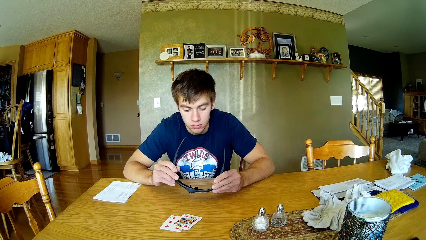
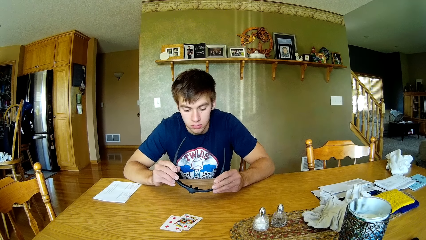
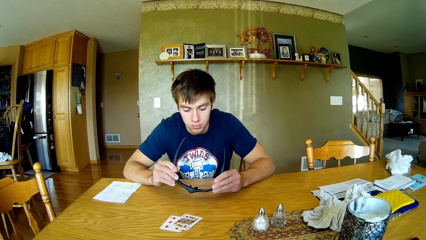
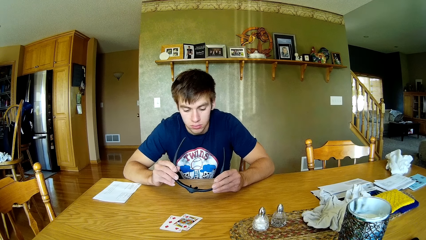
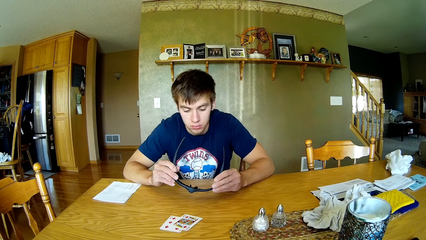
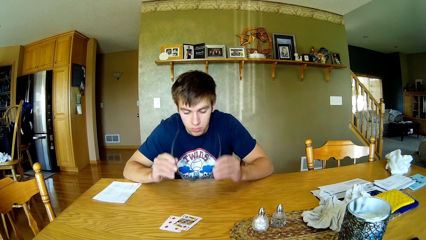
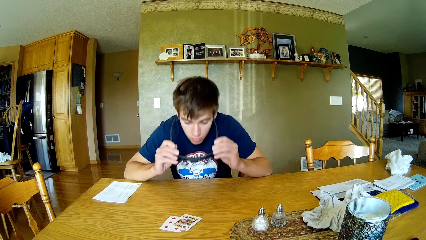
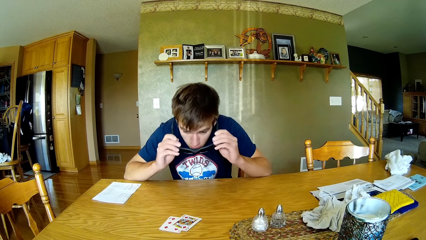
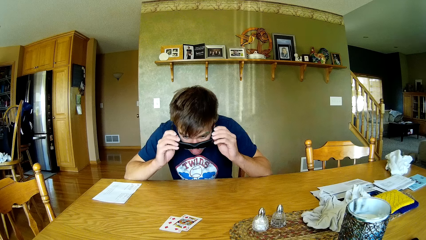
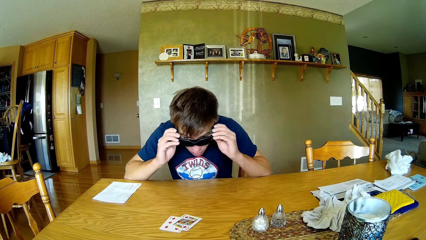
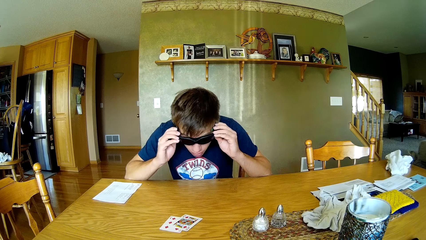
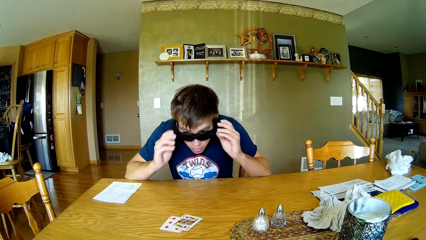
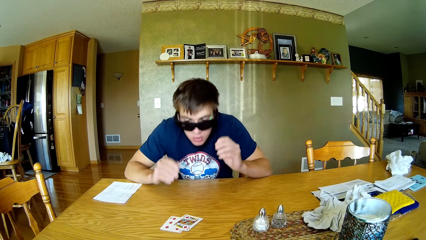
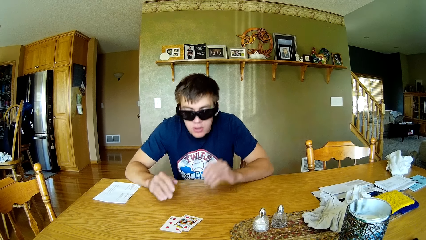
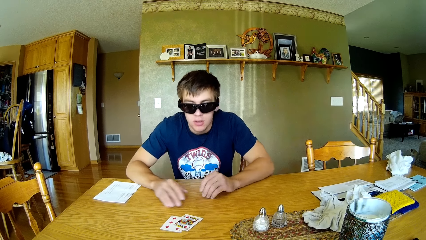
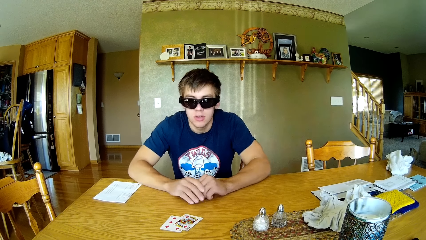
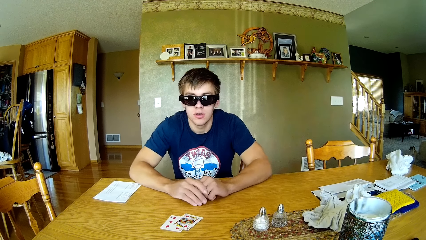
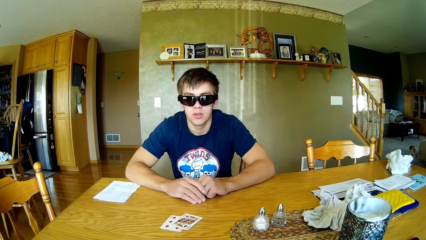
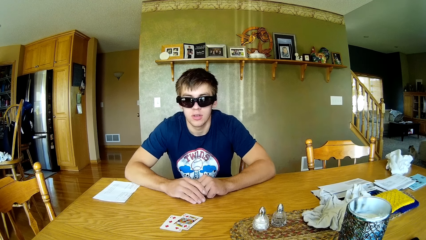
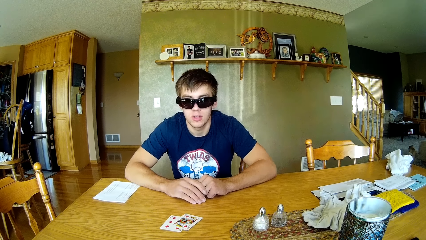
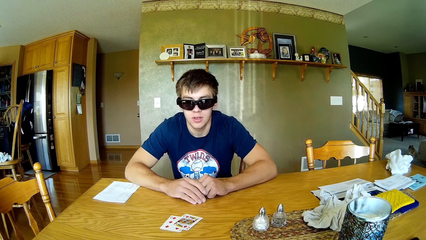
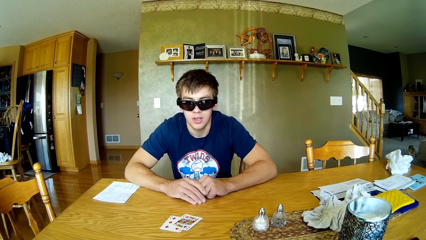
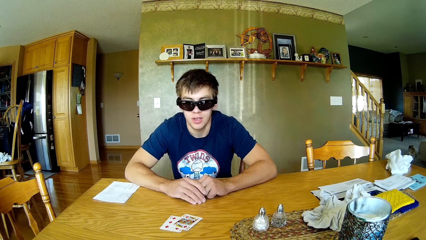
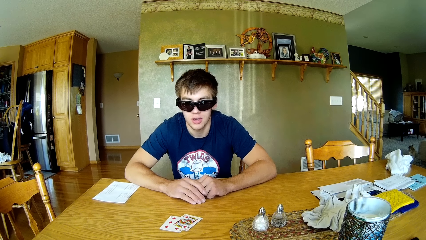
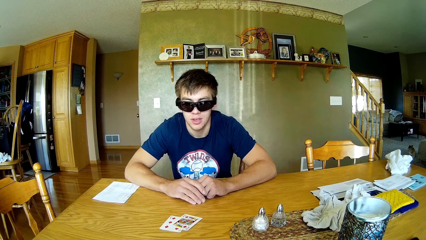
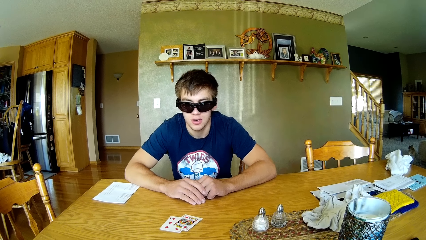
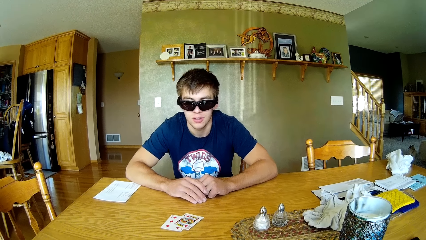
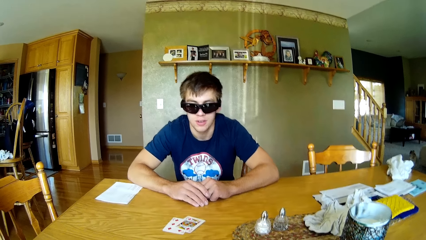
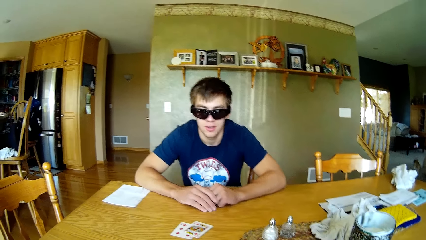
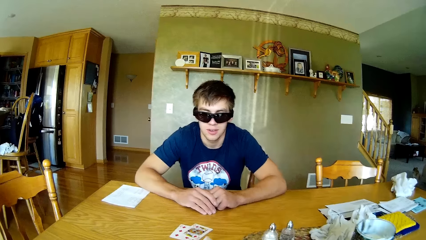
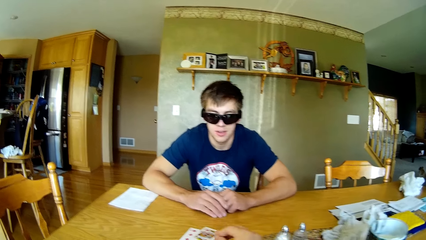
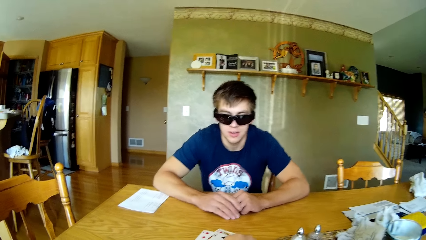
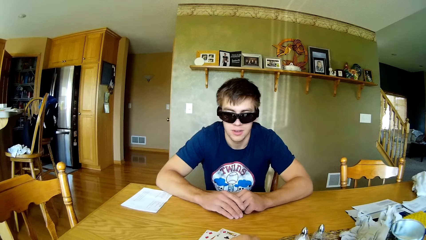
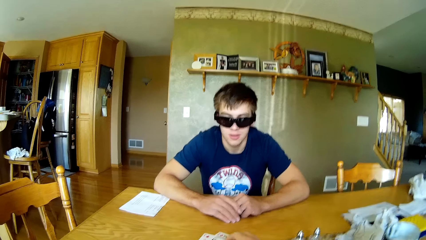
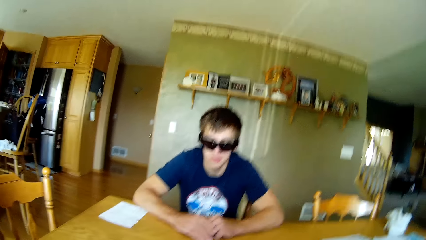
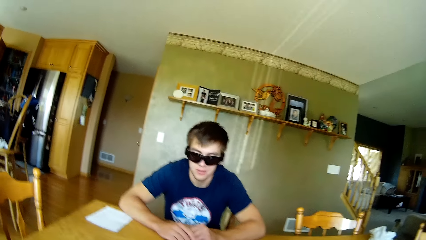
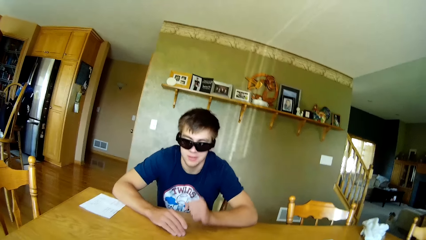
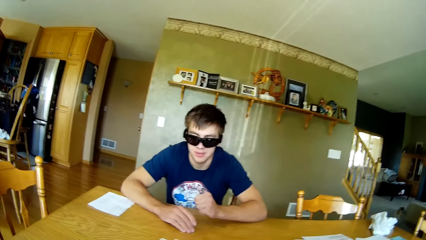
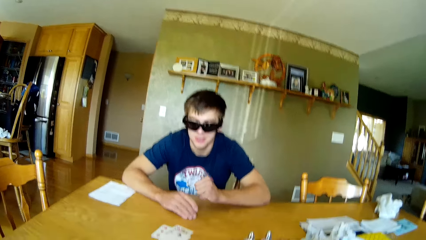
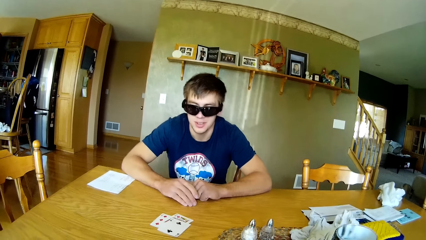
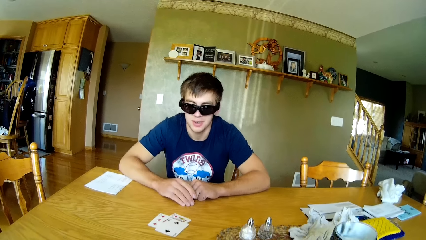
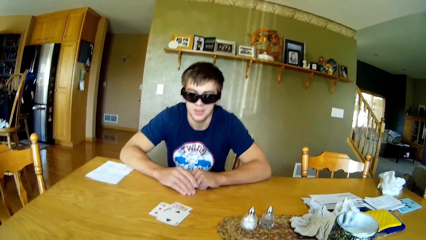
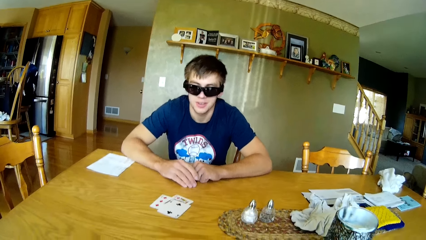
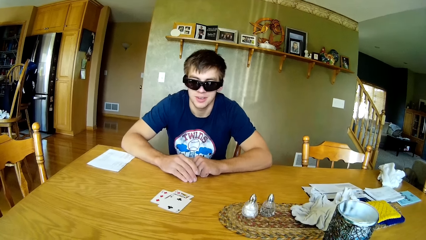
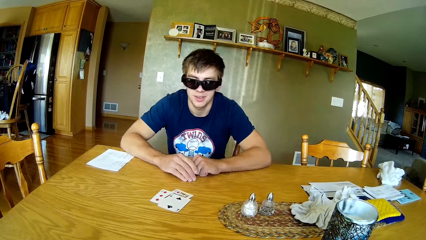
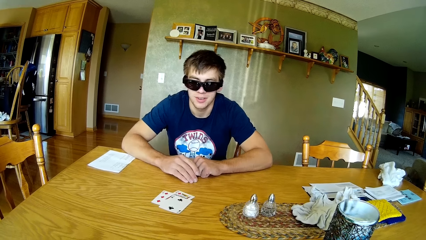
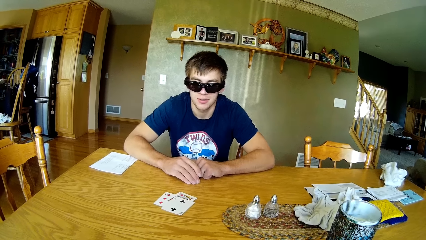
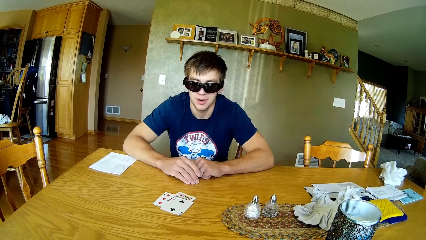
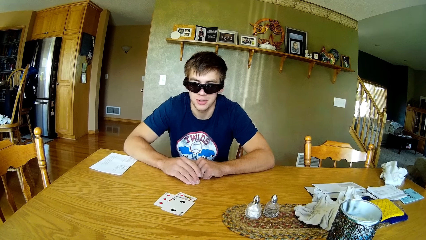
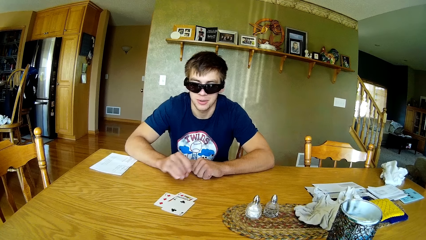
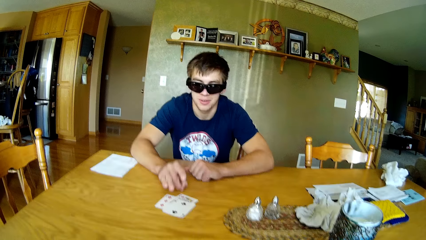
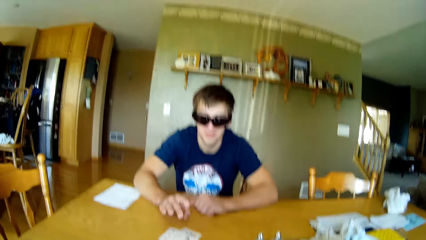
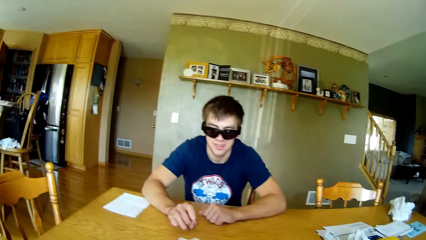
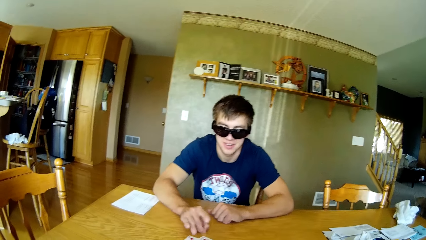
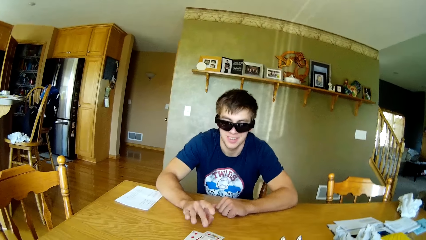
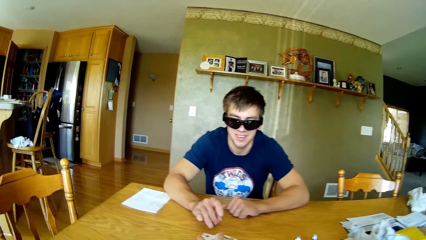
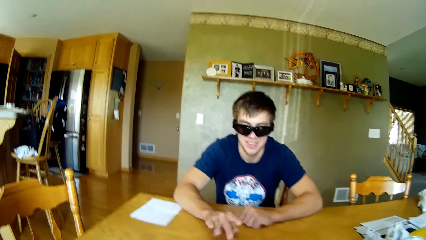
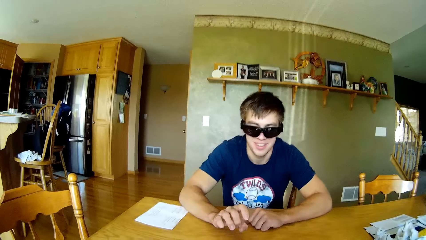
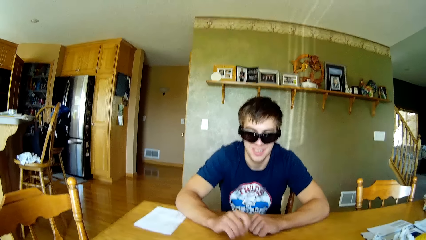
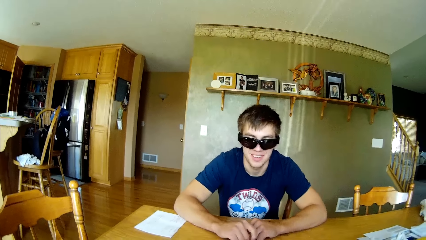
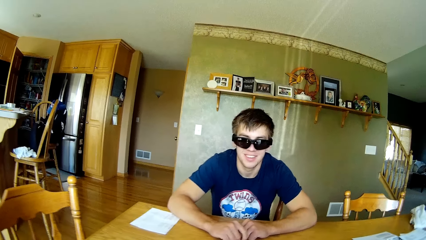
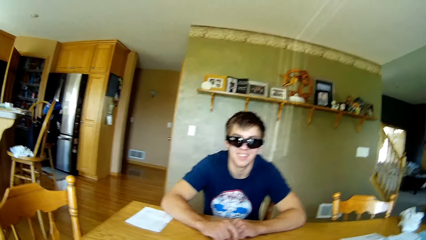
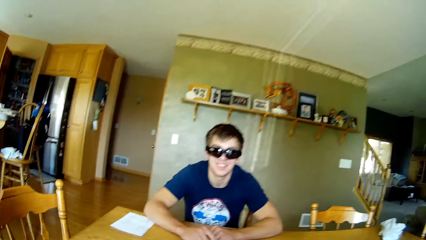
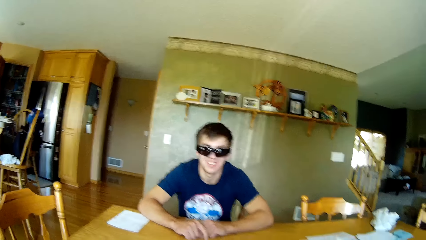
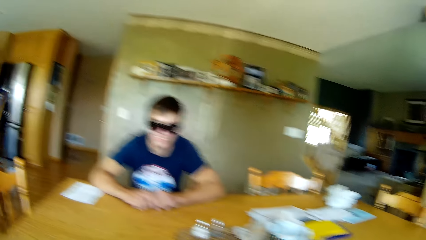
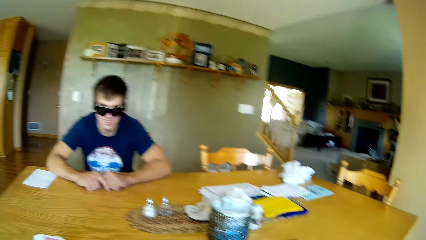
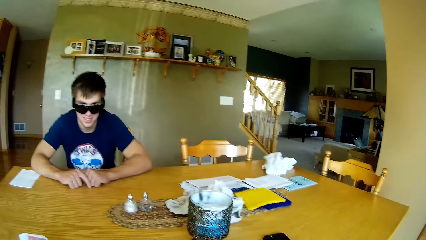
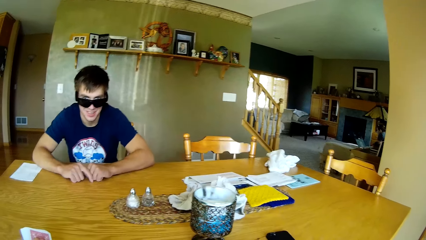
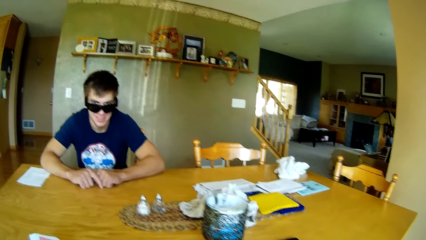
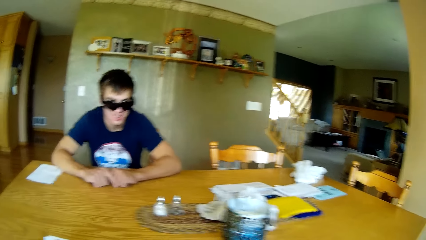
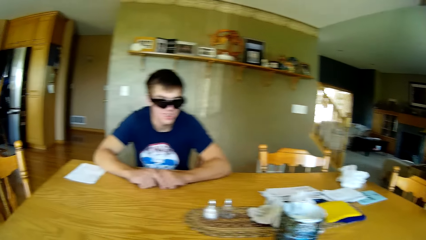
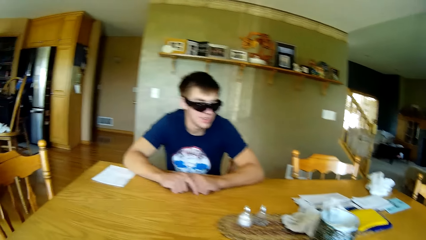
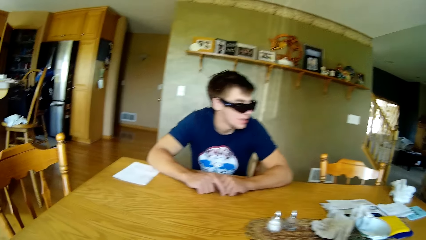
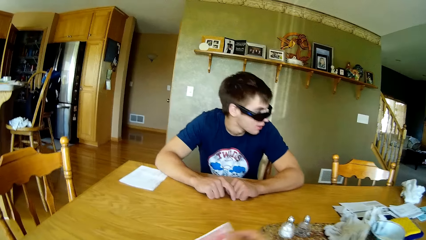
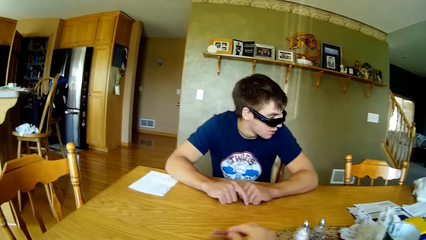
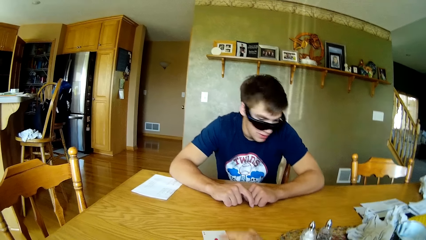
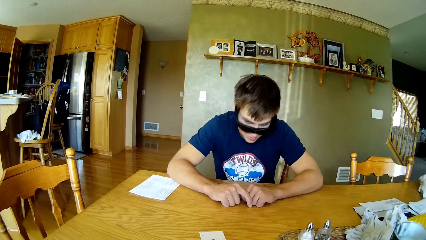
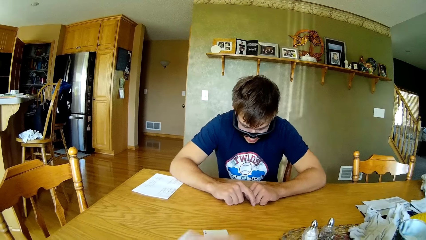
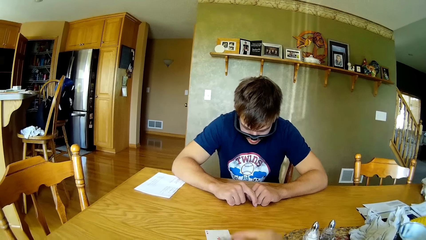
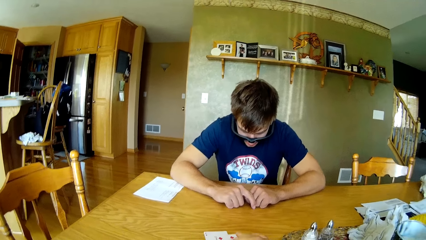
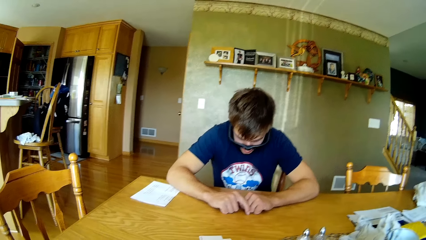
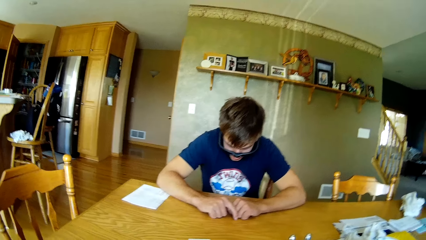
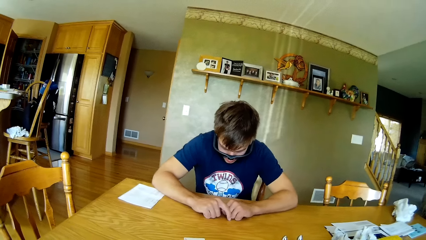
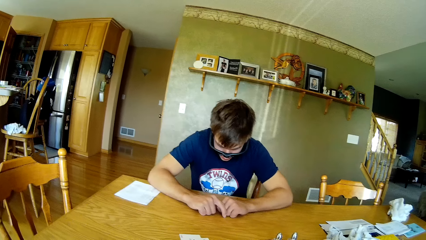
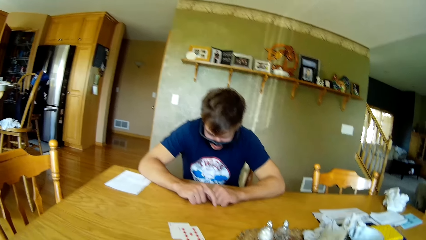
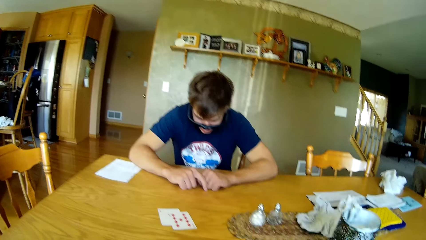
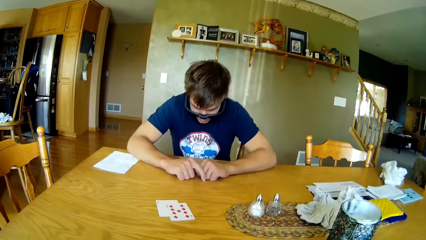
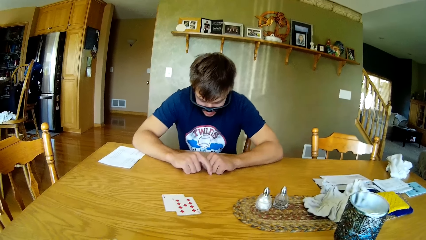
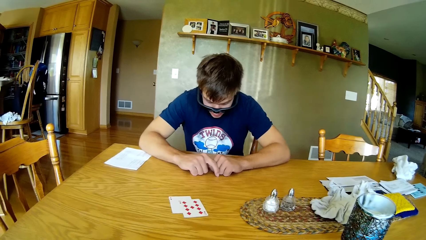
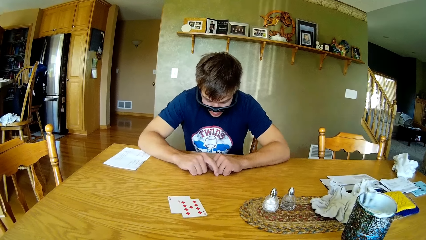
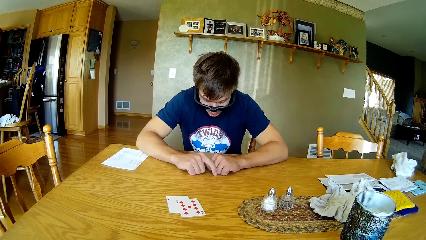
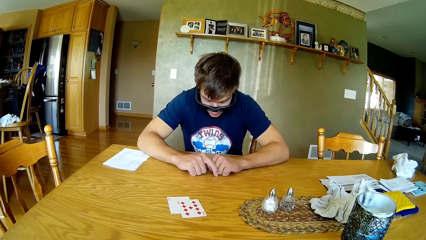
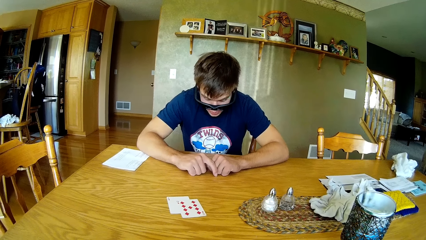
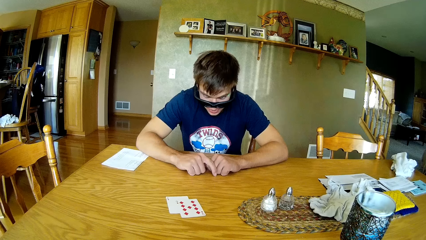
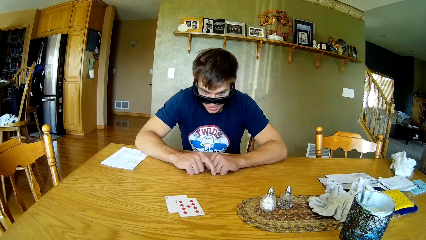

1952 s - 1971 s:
A man puts on the glasses. The camera wearer looks around the table. They dialogue with a person. They pick cards from the person. They dialogue with the person. They share cards to the person. They put the cards on the table.
